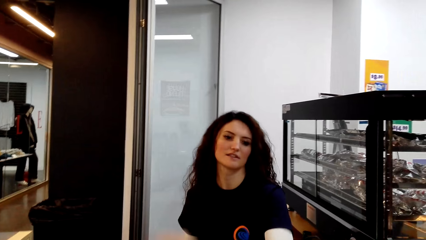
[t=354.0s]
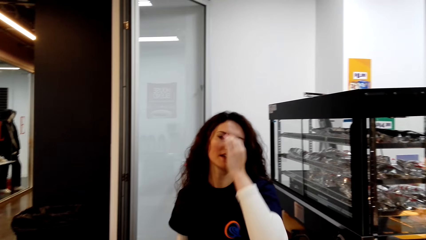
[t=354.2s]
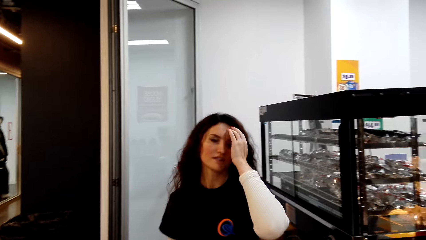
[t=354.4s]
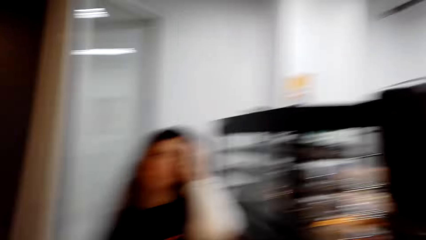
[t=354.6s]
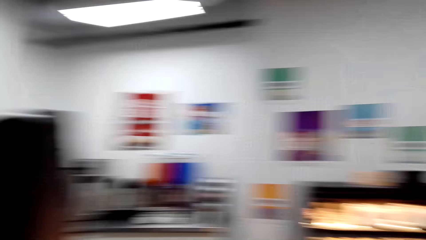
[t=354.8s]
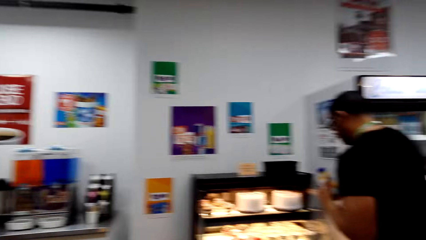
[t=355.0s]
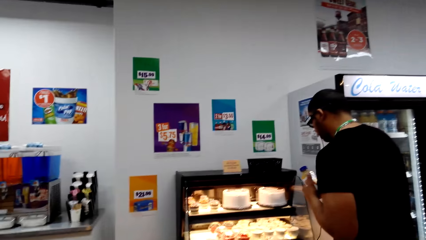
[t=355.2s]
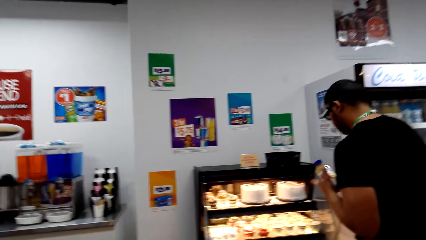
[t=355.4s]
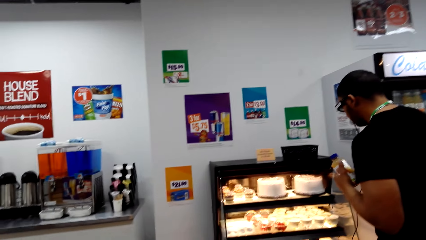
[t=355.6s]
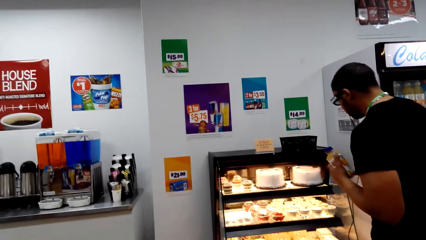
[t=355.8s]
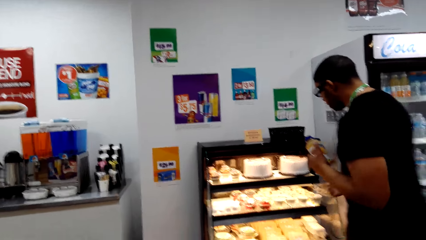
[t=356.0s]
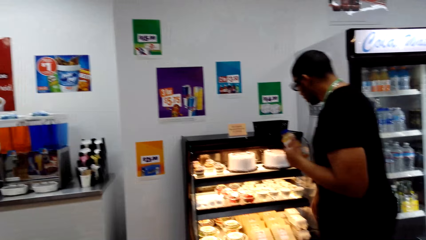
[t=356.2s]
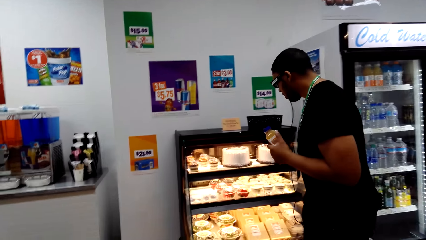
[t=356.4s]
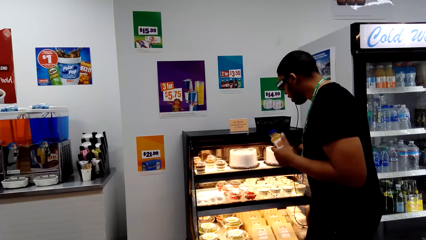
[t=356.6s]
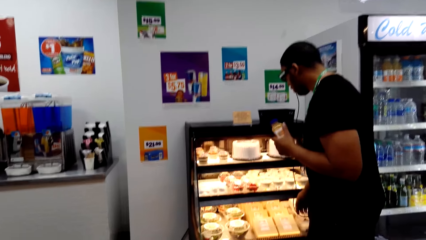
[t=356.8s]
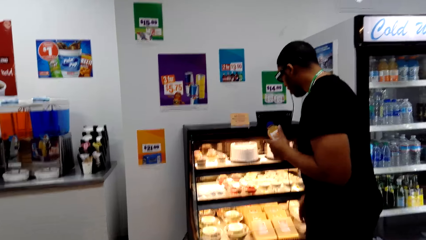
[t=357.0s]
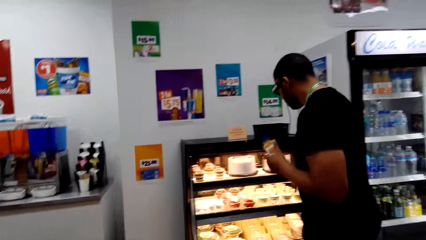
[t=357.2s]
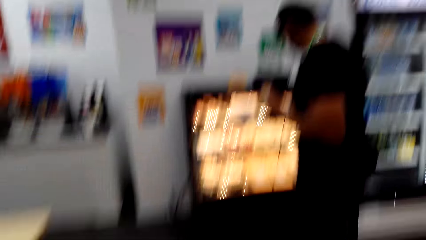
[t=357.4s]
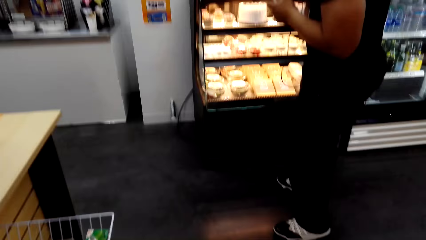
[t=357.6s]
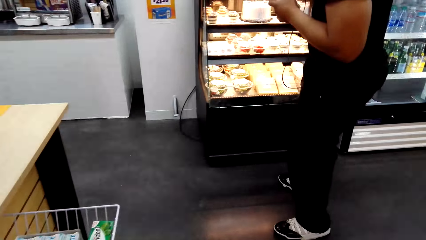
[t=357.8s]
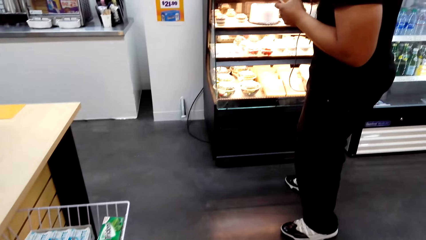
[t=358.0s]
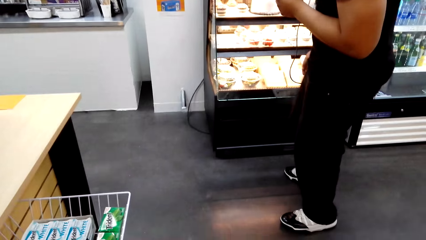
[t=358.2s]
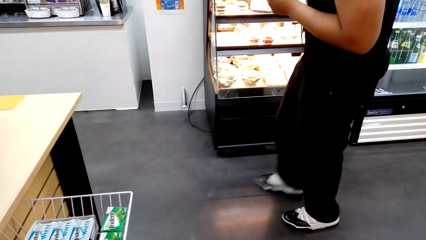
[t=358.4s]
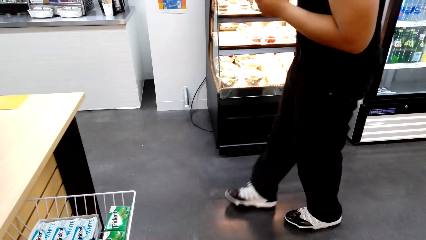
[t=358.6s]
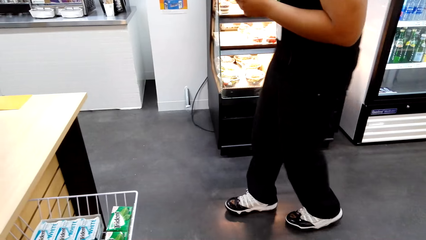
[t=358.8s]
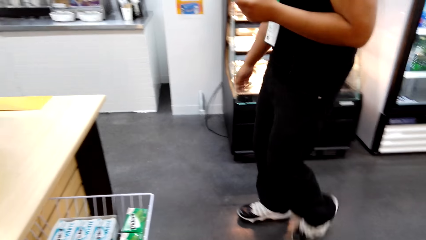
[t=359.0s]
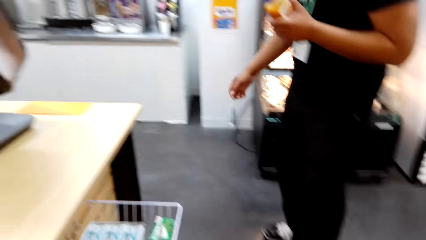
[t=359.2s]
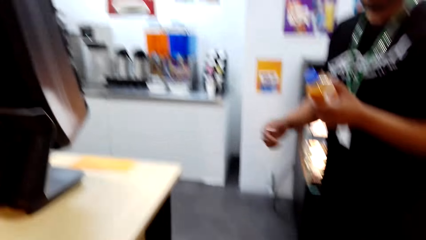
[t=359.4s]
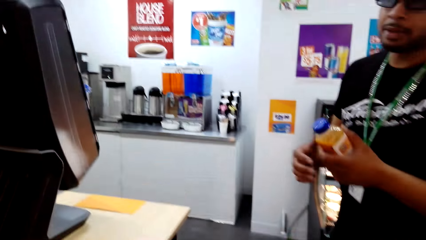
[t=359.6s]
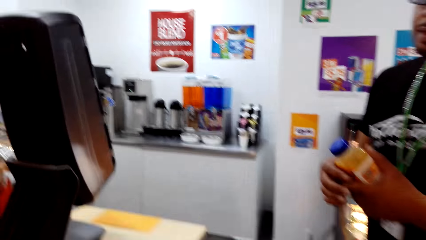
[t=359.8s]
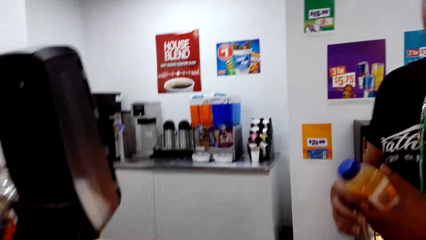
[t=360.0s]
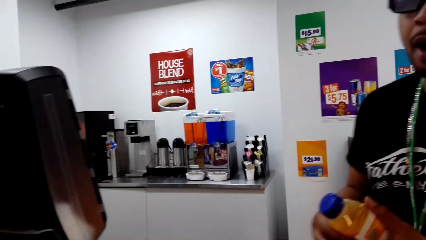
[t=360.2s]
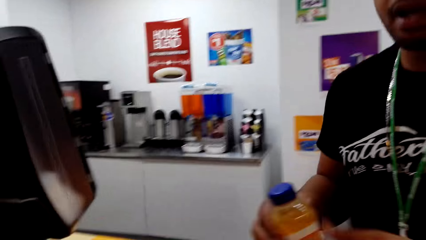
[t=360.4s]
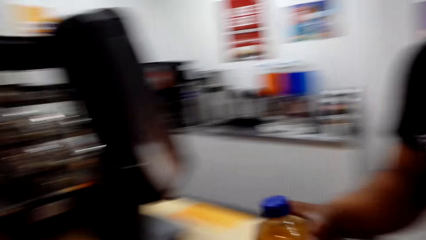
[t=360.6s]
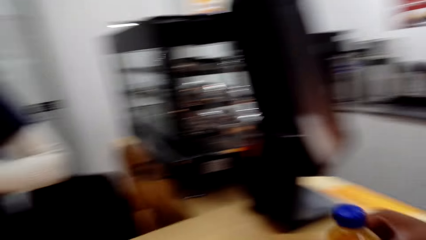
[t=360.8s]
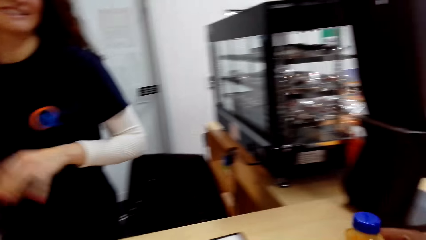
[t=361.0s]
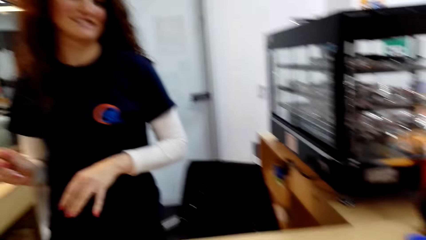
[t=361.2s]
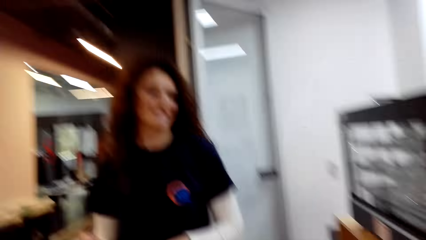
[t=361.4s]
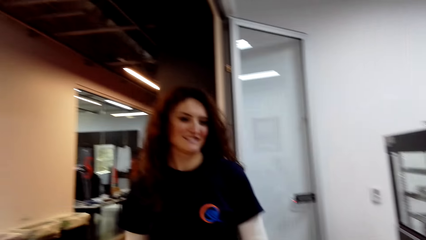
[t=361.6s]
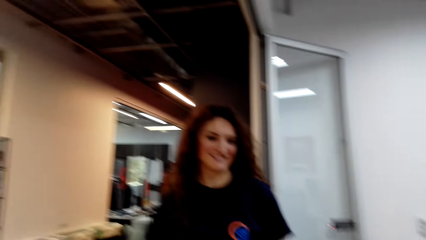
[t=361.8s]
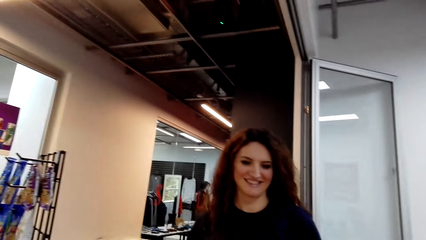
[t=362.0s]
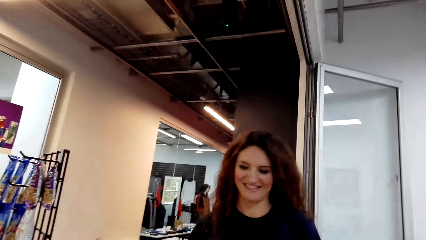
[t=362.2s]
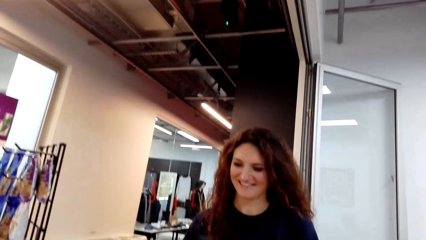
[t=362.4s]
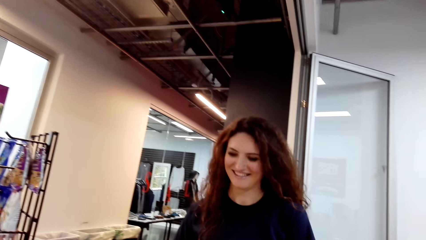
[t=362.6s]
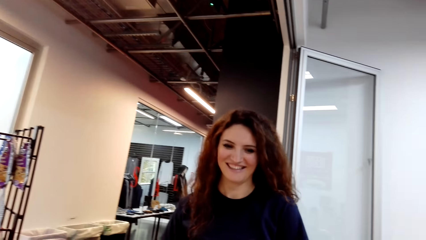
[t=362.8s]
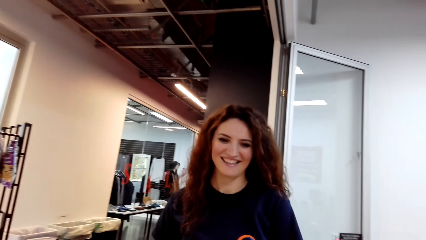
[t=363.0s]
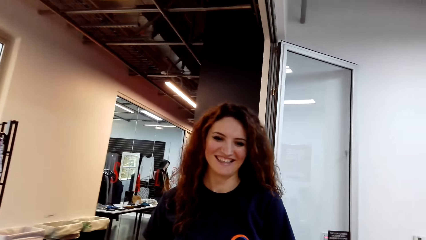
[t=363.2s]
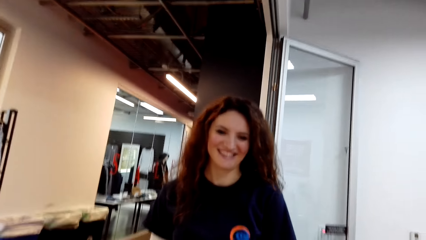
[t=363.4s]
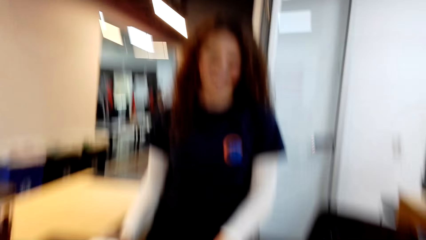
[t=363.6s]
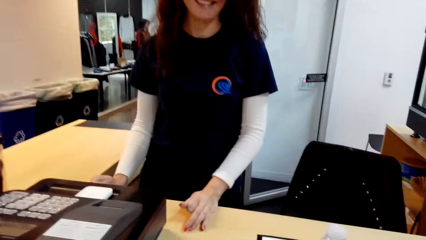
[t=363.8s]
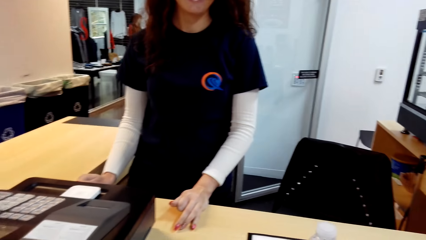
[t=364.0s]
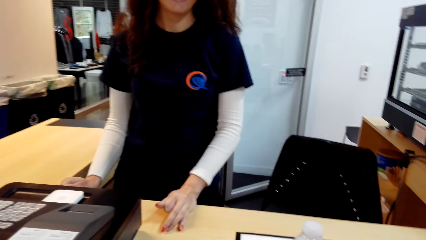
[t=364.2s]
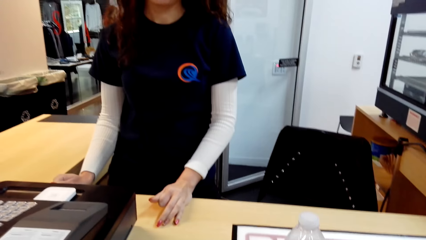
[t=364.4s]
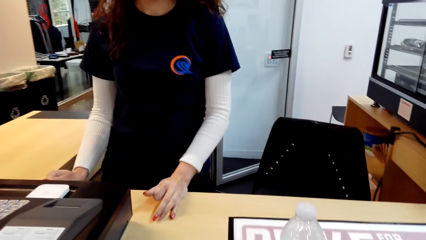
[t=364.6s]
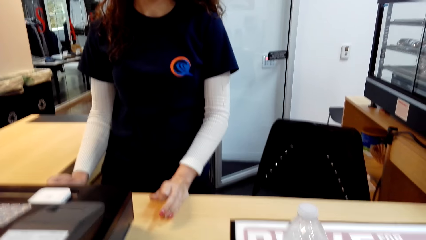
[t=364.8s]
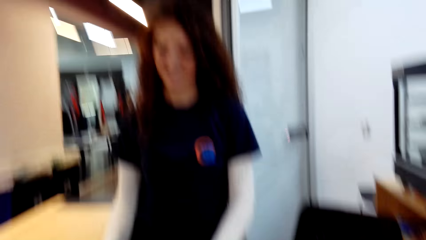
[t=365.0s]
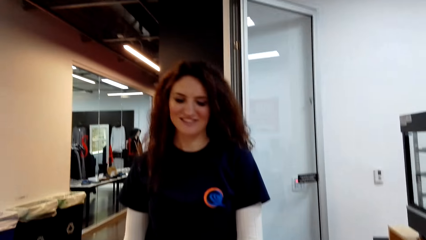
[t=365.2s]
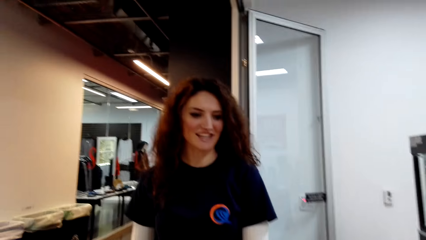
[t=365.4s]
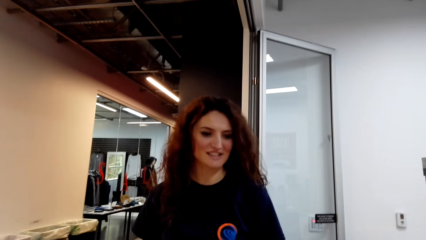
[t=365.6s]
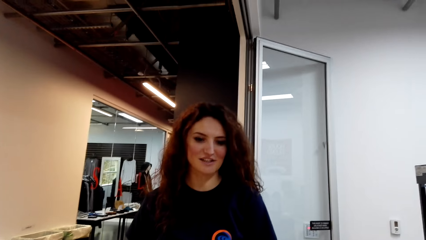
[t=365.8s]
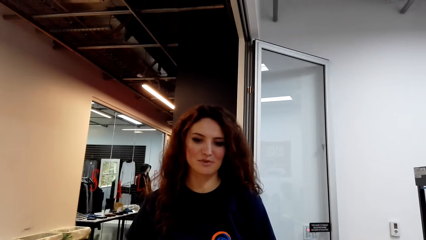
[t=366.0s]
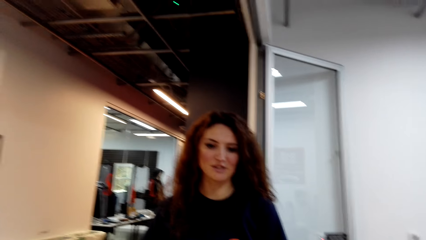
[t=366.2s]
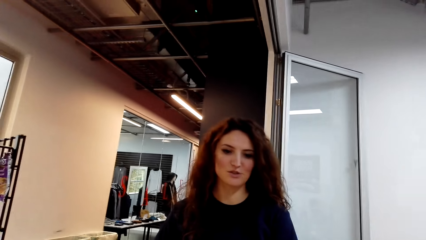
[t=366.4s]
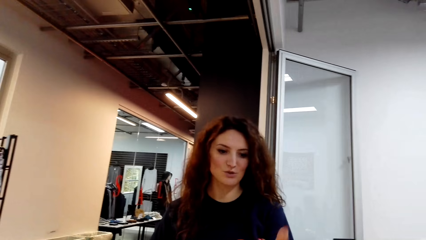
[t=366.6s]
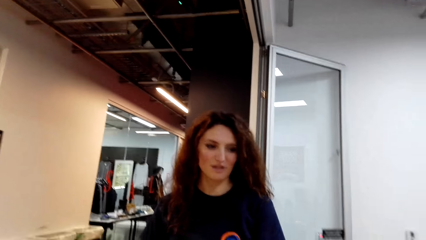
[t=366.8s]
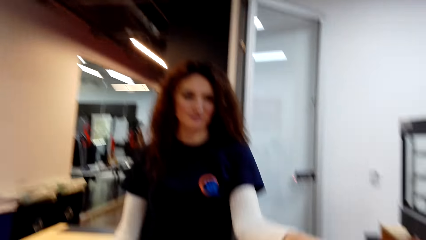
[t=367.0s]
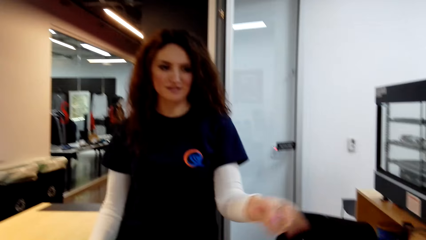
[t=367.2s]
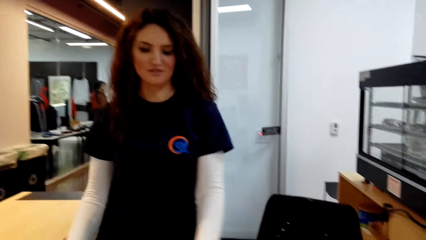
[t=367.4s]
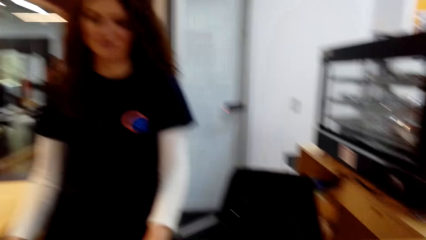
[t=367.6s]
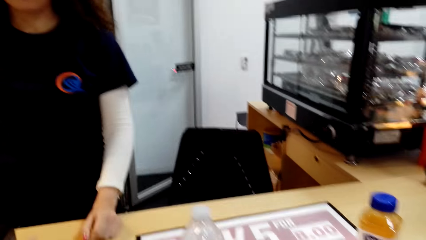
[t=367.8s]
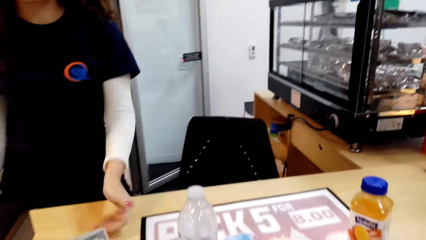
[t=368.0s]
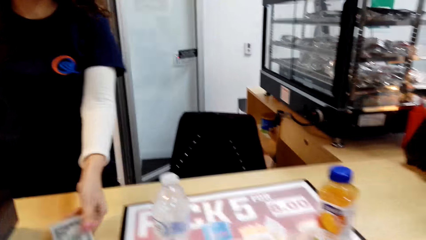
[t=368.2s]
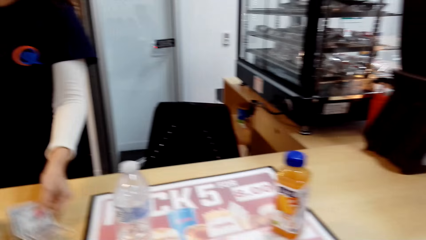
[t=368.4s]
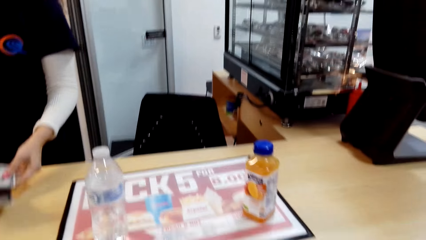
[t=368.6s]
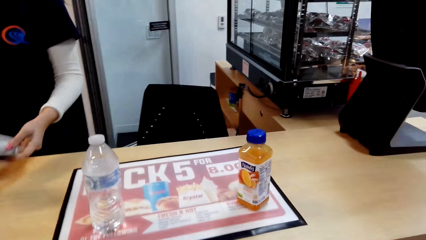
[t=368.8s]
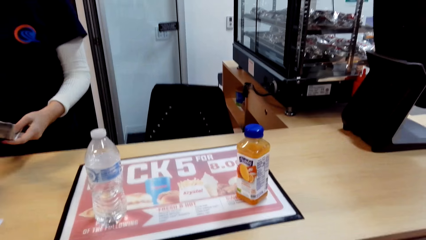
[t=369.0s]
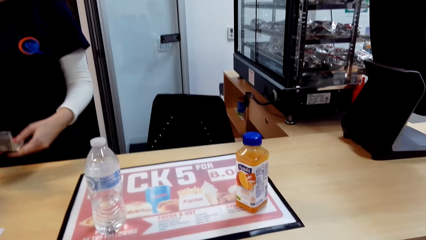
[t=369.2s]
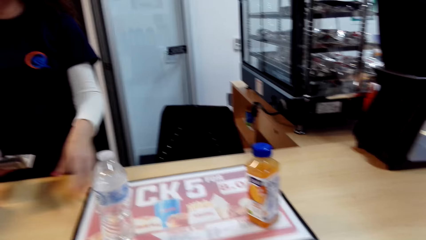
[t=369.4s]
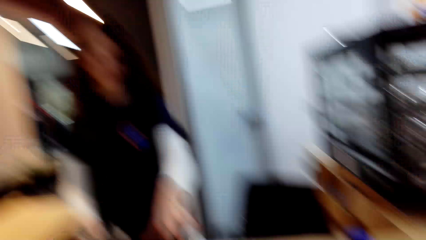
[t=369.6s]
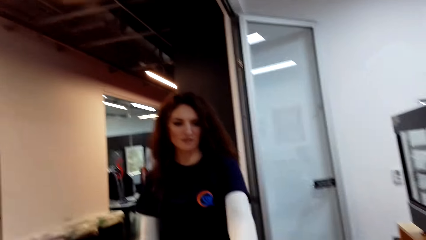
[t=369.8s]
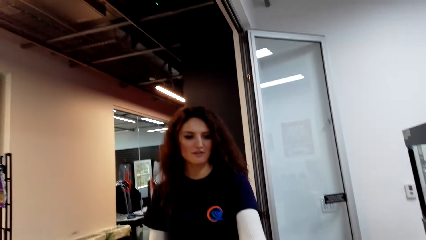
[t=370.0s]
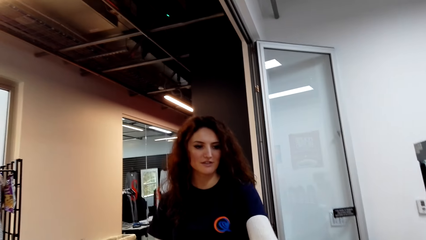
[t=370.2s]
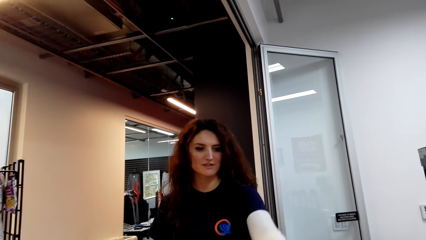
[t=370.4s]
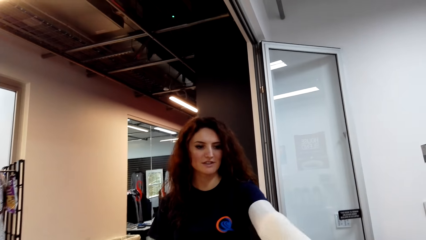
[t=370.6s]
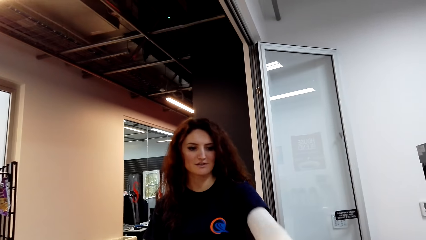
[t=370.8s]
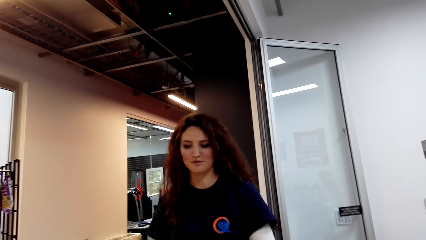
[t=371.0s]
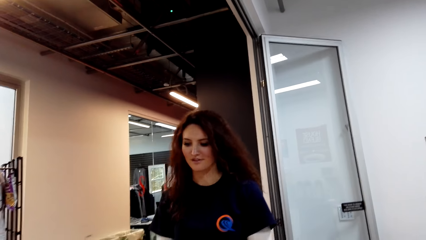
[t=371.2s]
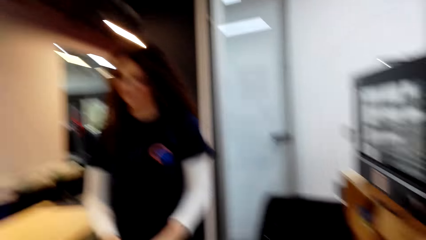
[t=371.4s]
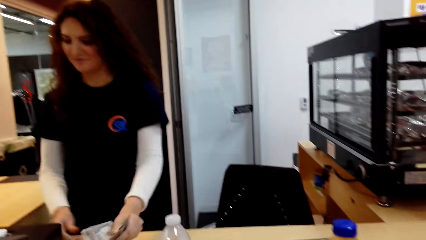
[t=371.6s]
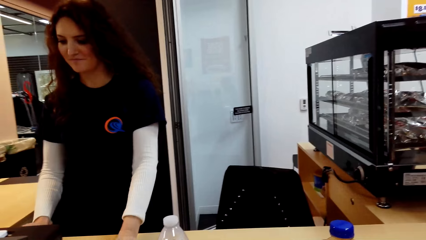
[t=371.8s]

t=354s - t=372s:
The camera wearer dialogues to a person. A man places a bottle of juice on the counter. The camera wearer dialogues to a cashier. The cashier holds money.
